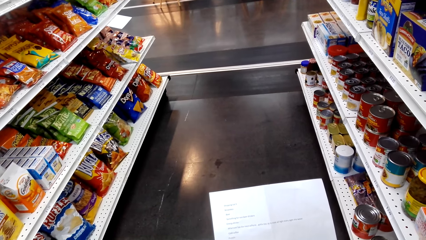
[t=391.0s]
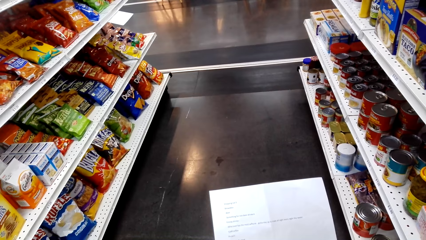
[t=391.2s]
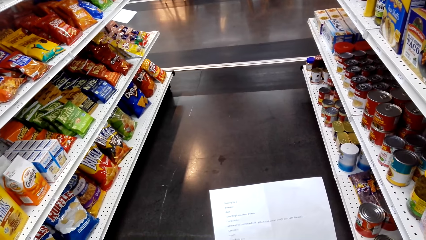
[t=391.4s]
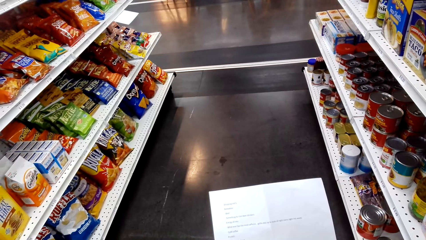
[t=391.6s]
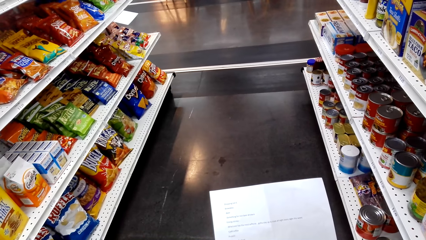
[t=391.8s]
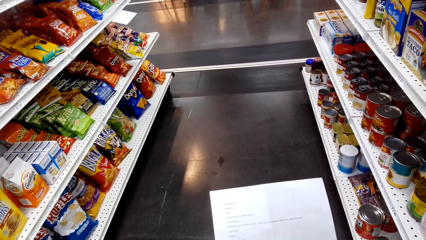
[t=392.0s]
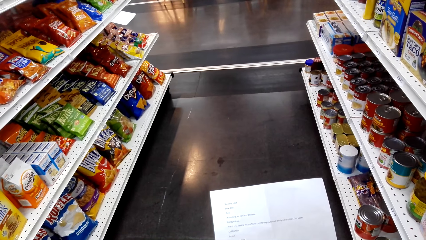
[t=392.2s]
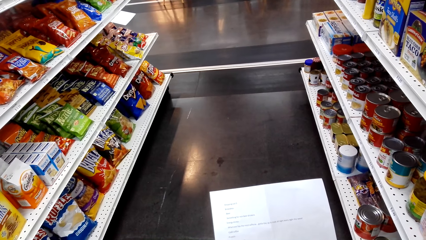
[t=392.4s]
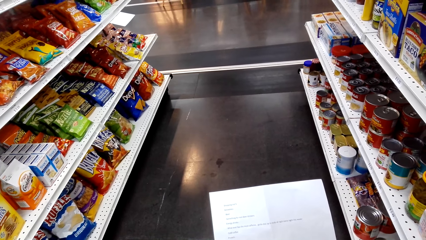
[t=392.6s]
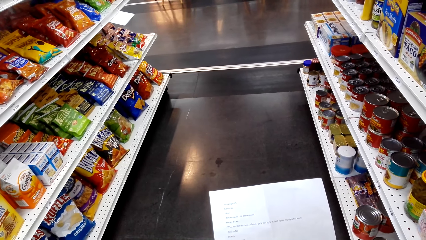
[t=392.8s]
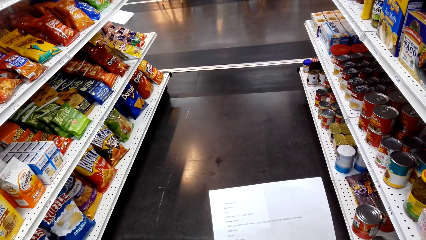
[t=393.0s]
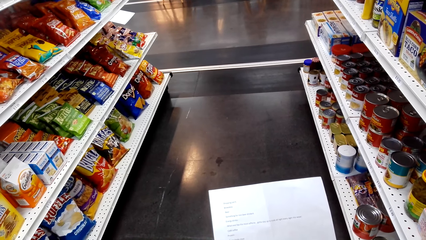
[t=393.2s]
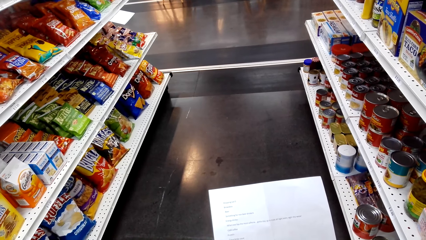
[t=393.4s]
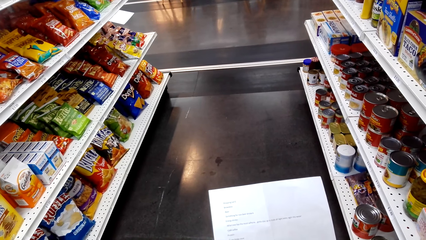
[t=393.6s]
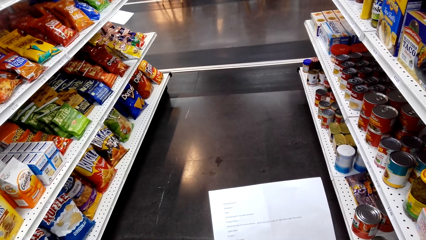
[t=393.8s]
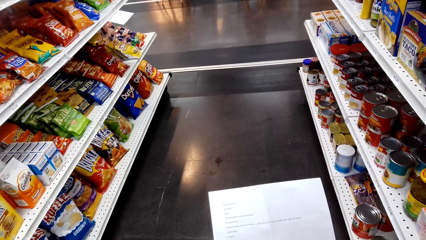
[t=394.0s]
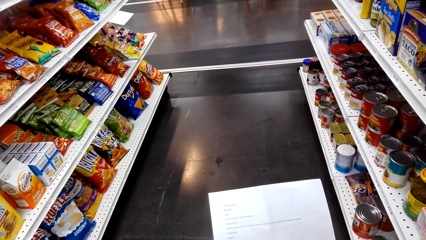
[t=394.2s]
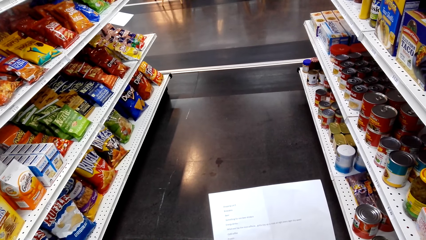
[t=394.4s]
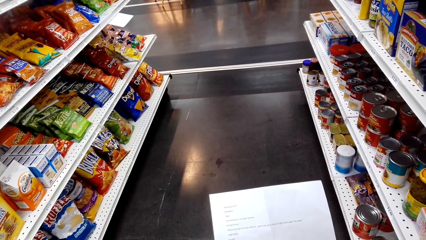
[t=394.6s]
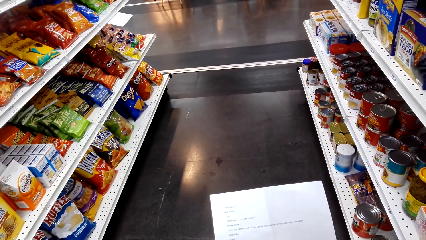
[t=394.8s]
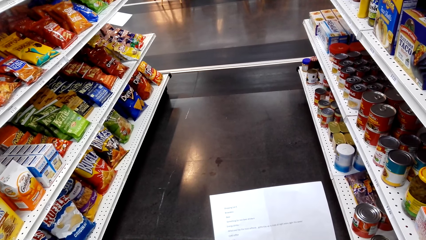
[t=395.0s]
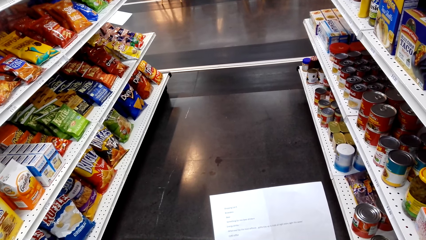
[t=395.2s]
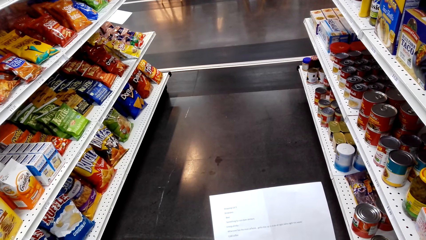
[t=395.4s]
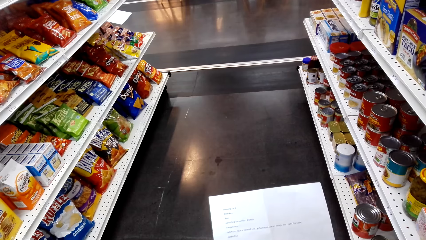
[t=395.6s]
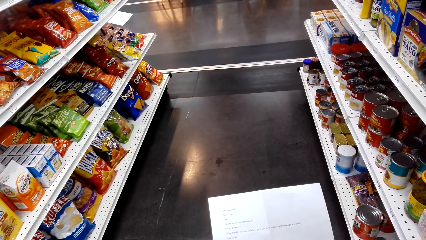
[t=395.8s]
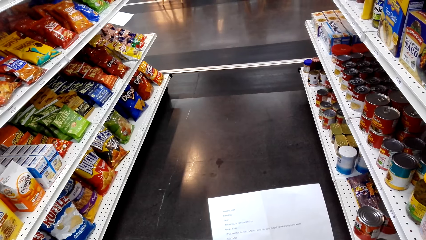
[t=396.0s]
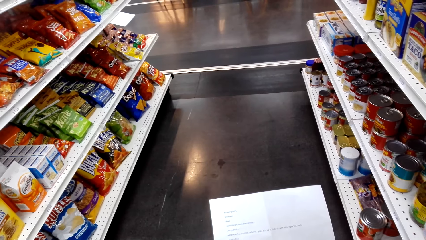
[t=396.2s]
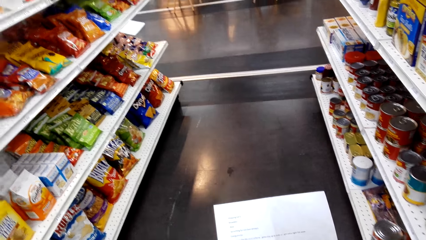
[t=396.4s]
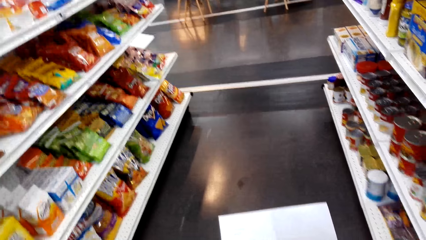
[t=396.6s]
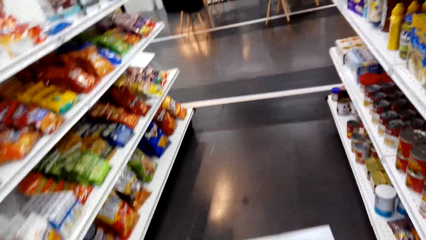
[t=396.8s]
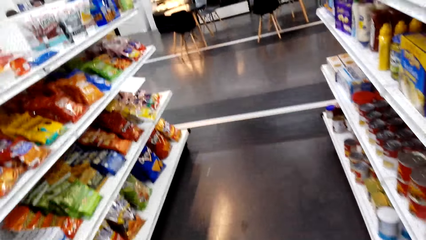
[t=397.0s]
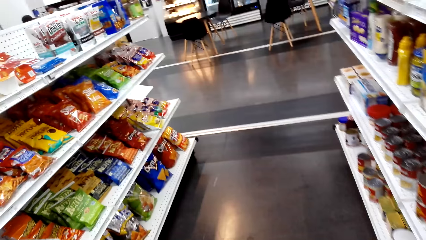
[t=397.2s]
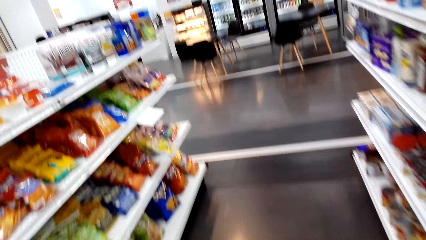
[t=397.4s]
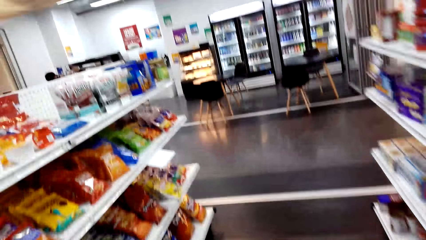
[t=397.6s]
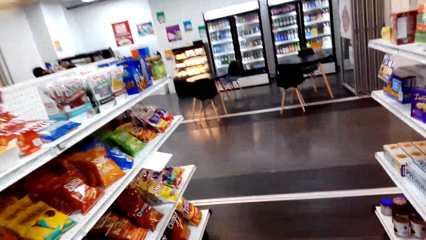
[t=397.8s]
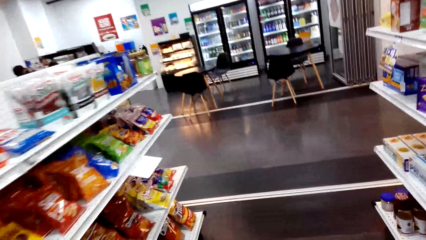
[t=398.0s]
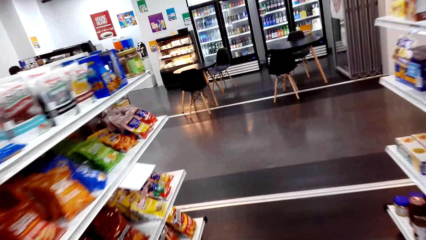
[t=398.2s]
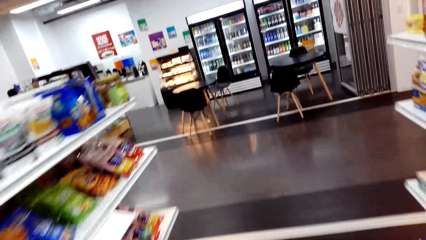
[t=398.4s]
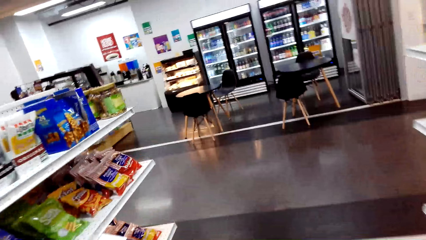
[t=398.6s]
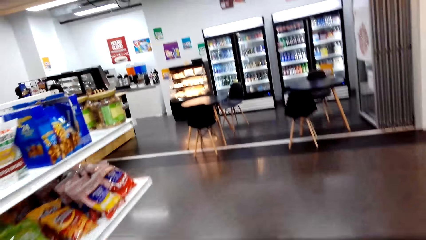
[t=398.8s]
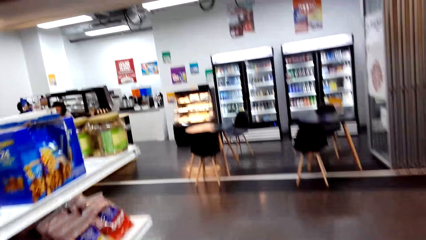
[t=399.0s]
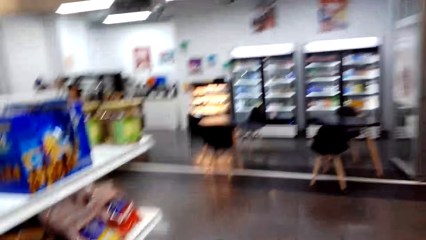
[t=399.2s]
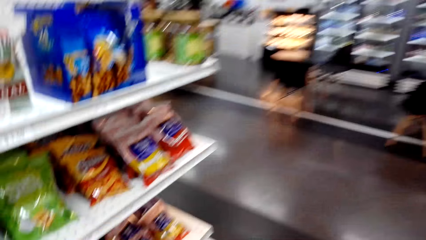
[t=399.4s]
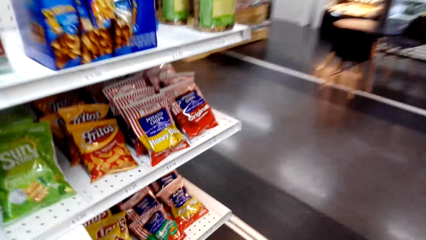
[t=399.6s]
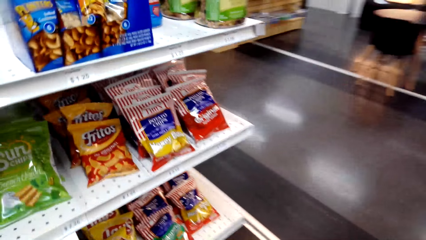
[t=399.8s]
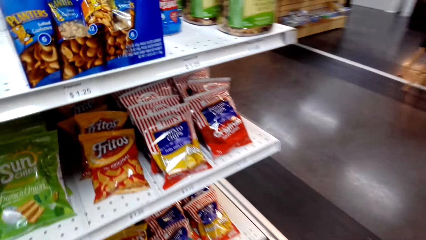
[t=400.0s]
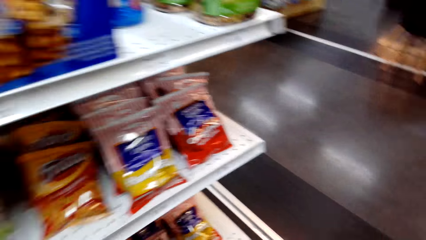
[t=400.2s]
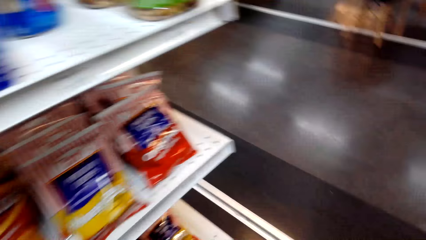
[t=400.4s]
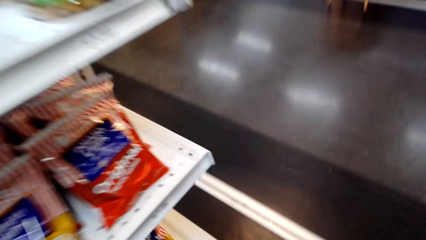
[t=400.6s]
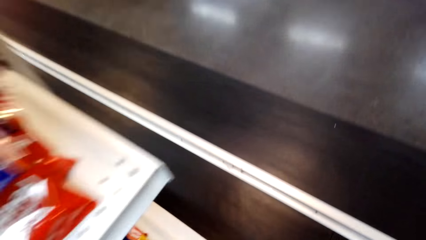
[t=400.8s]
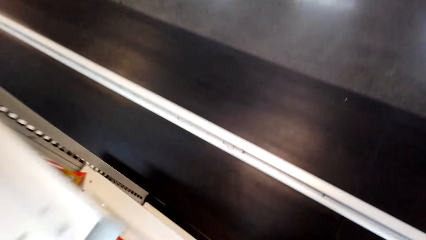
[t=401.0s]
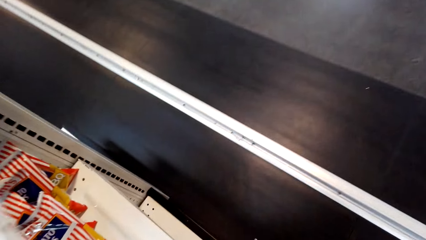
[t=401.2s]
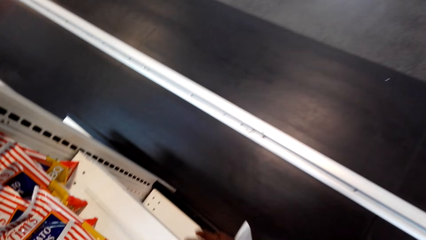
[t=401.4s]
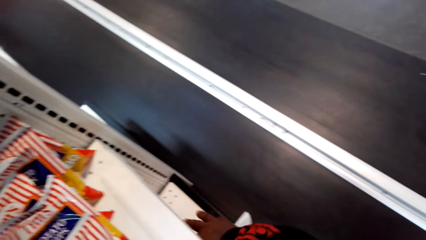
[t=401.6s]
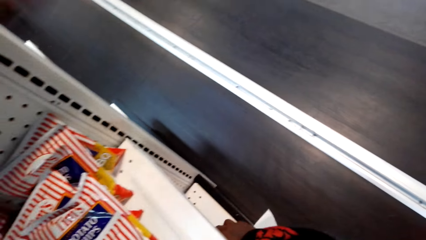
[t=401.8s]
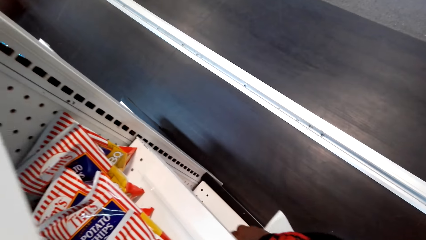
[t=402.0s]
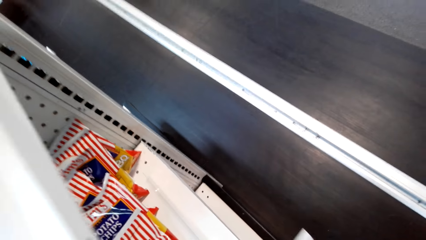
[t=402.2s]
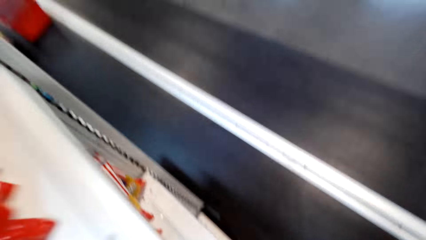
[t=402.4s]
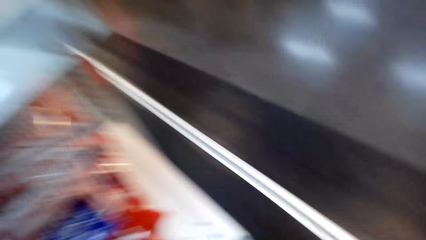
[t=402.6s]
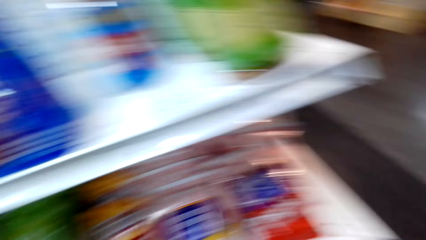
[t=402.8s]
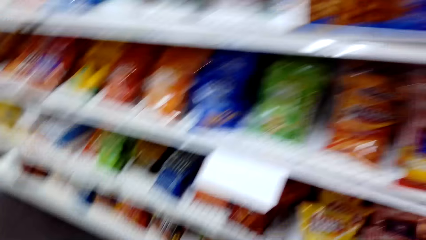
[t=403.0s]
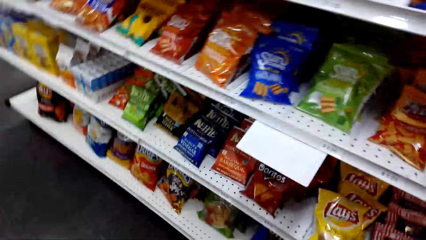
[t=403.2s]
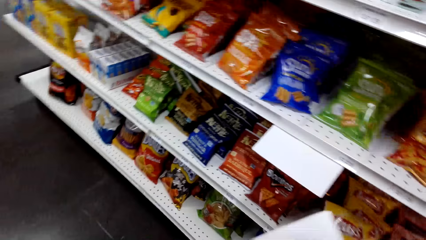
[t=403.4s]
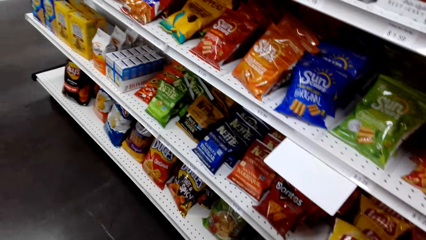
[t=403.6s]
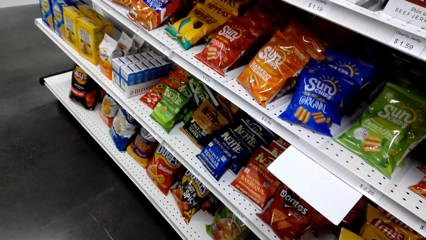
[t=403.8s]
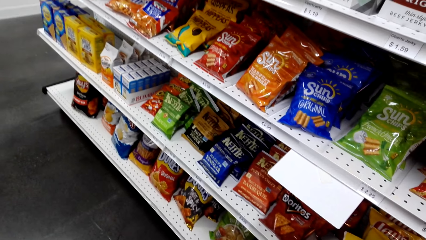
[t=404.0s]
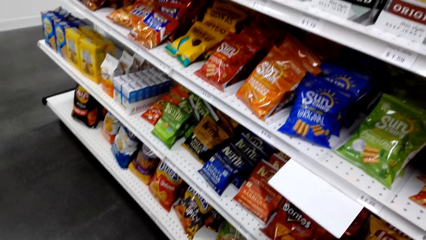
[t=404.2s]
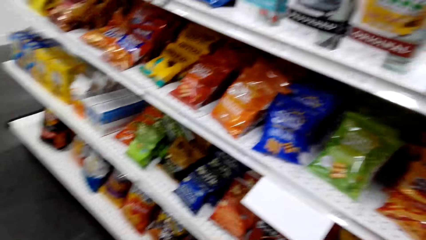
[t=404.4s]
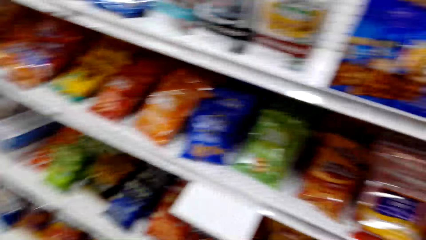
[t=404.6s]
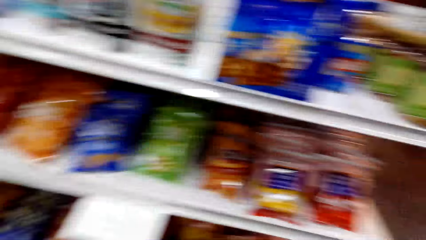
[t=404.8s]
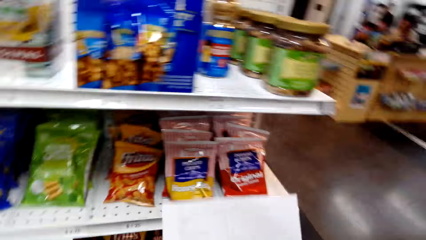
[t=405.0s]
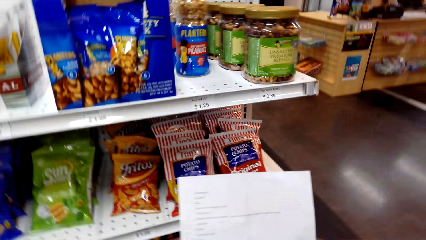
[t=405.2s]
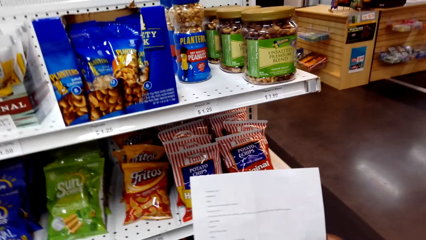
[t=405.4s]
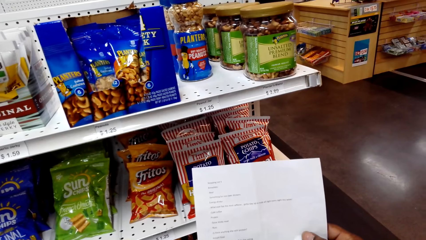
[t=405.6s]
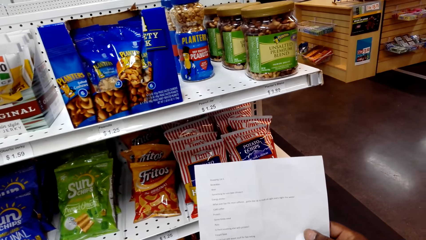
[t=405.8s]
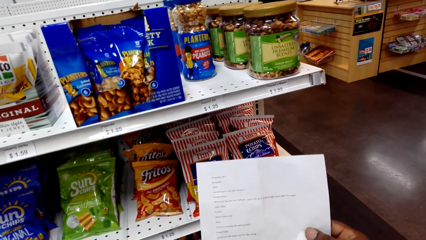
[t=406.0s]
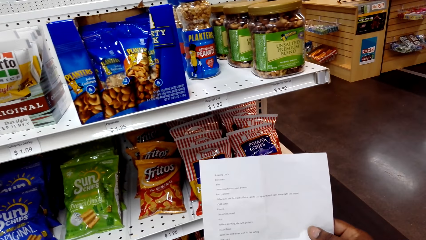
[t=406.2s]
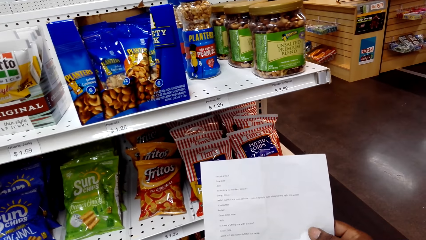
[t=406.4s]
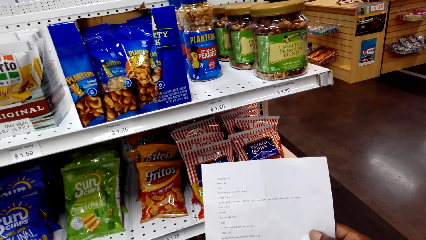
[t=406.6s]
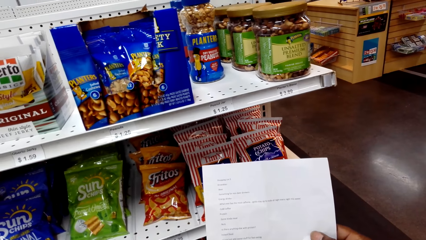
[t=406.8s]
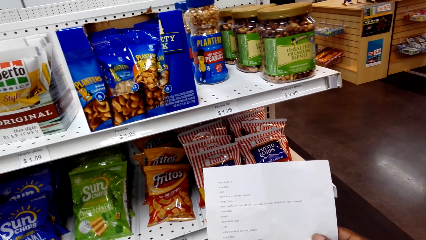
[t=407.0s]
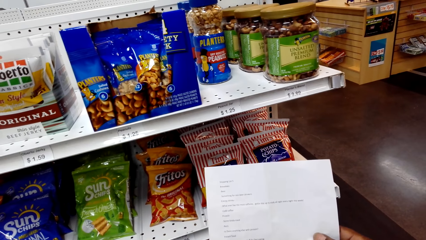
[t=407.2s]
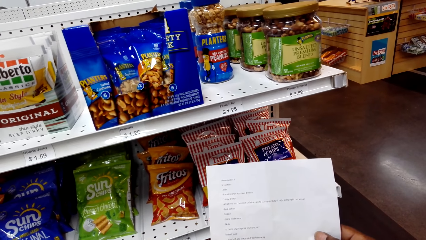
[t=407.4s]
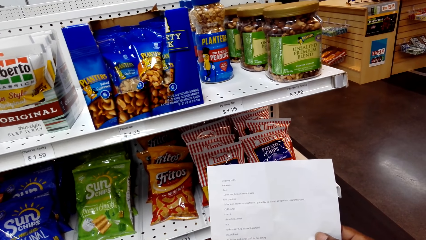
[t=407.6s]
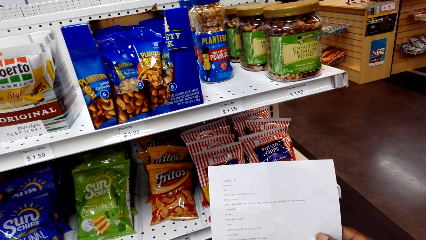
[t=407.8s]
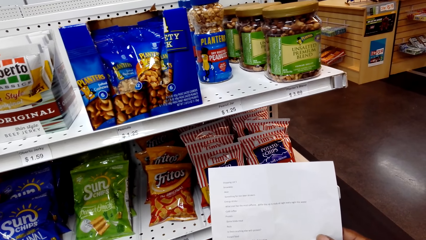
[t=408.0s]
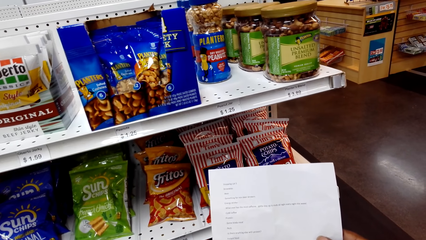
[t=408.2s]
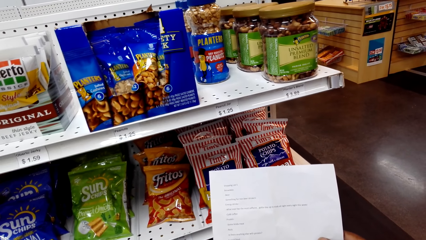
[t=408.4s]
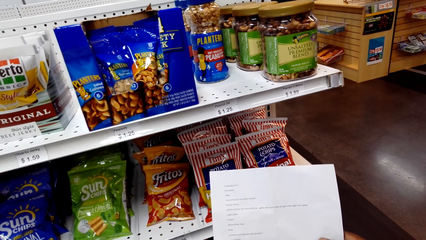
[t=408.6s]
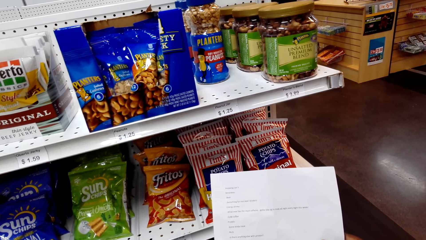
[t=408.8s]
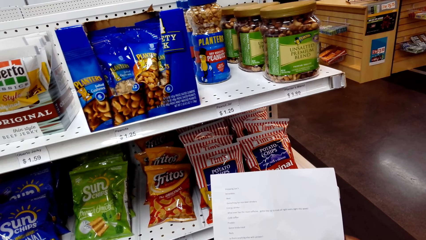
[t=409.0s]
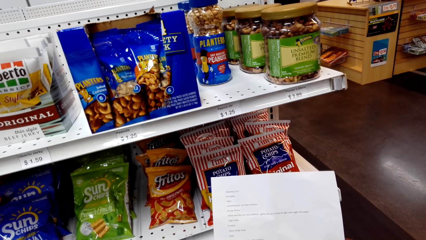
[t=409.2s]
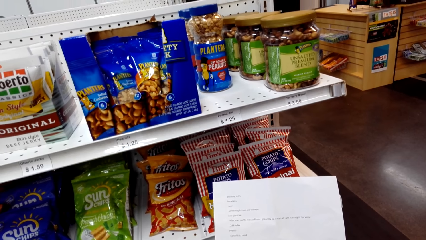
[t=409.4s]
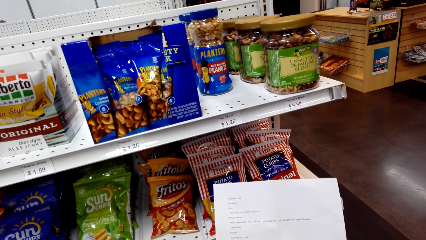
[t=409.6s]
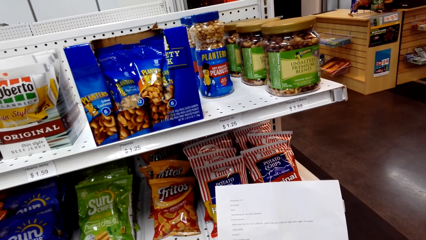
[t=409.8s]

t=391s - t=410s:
The camera wearer walks. They read the shopping list.
